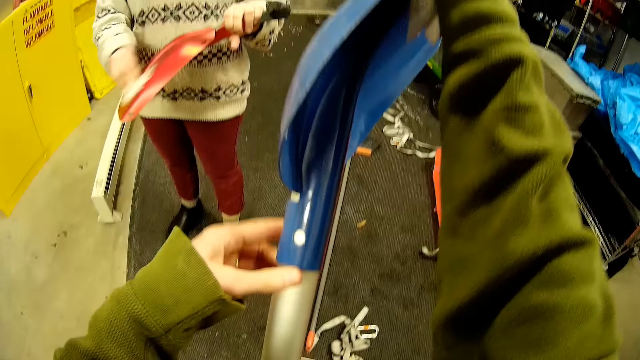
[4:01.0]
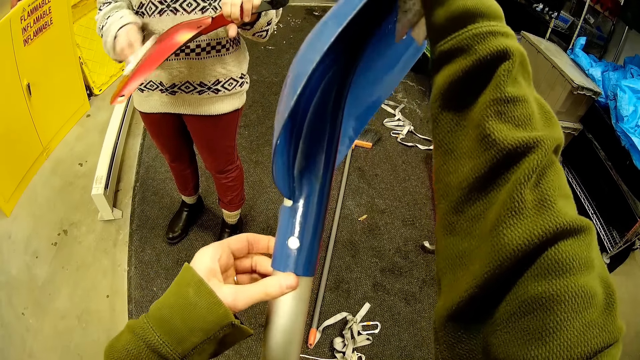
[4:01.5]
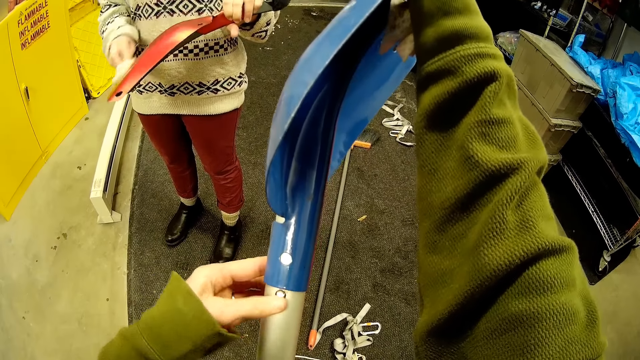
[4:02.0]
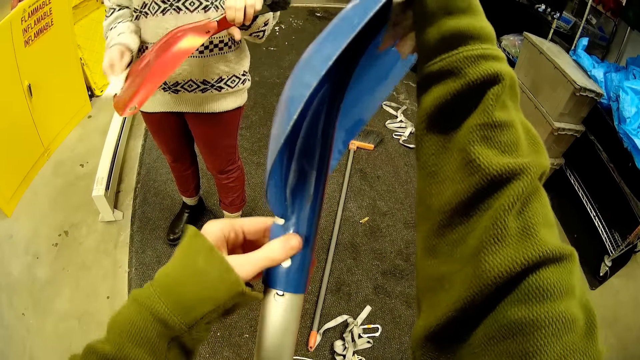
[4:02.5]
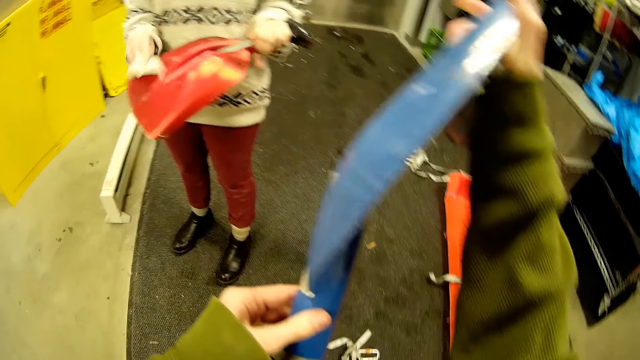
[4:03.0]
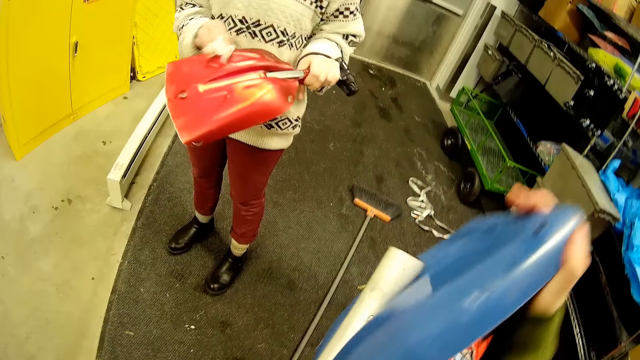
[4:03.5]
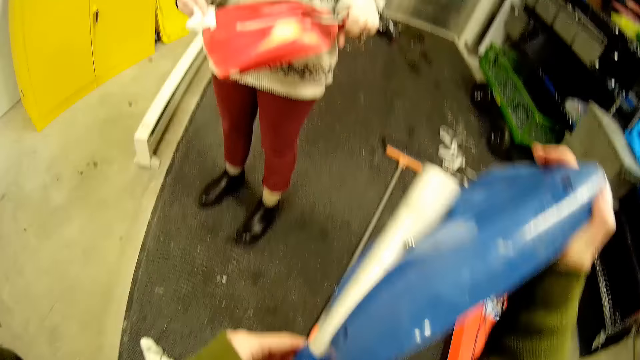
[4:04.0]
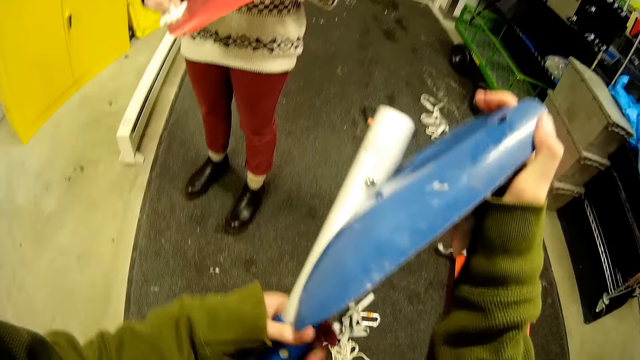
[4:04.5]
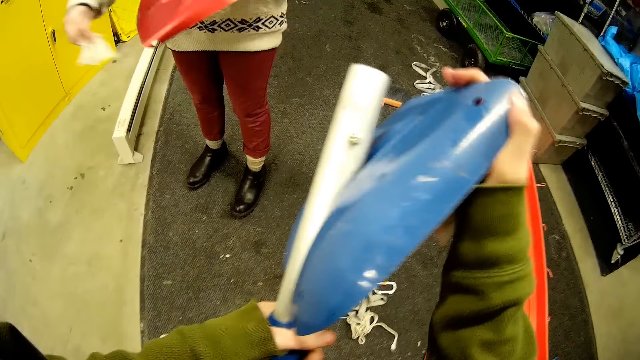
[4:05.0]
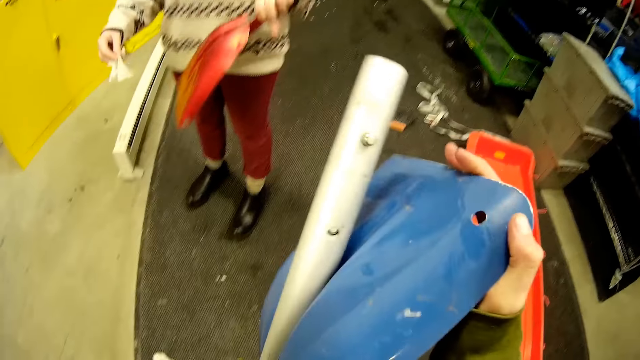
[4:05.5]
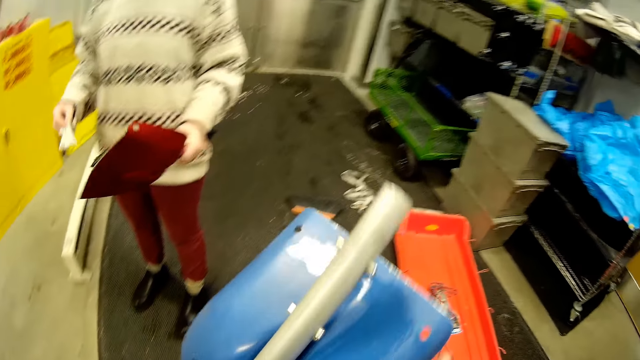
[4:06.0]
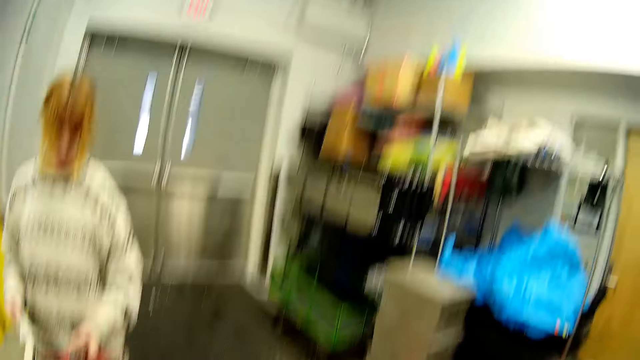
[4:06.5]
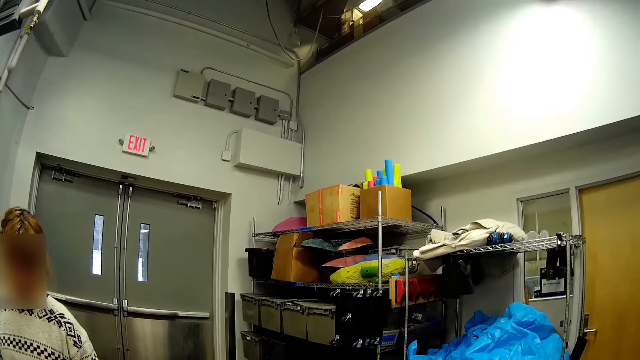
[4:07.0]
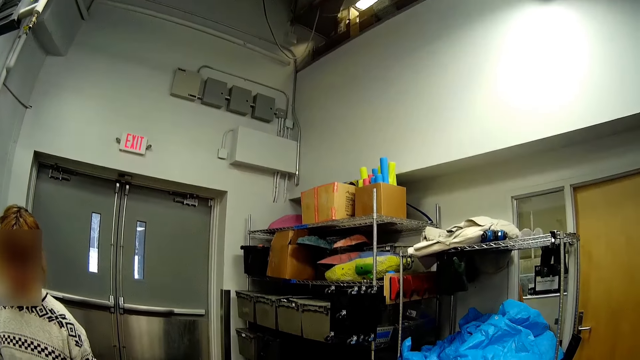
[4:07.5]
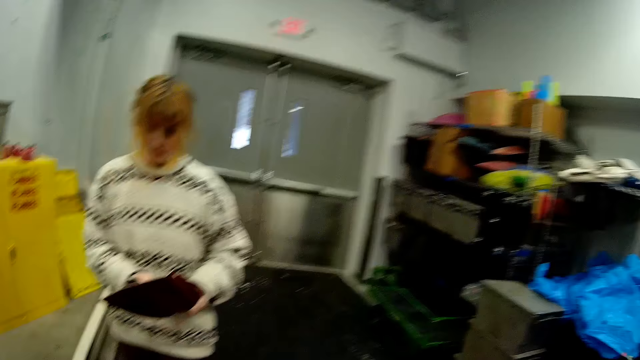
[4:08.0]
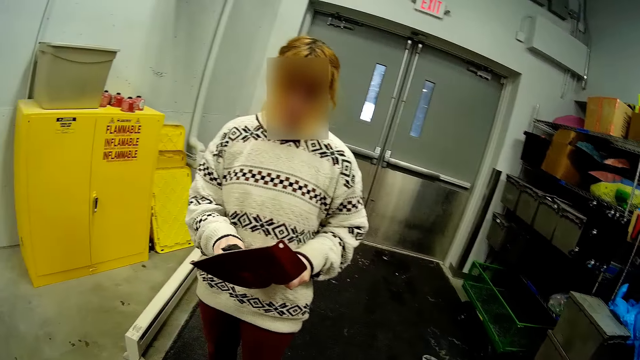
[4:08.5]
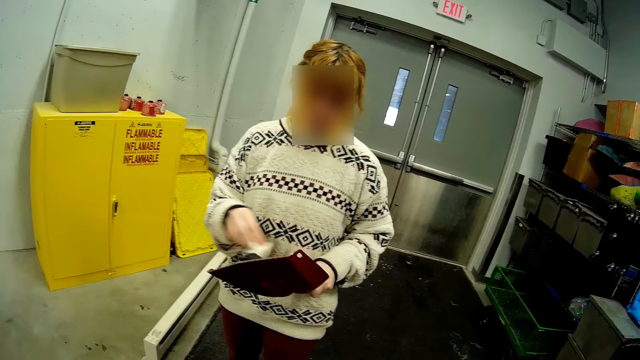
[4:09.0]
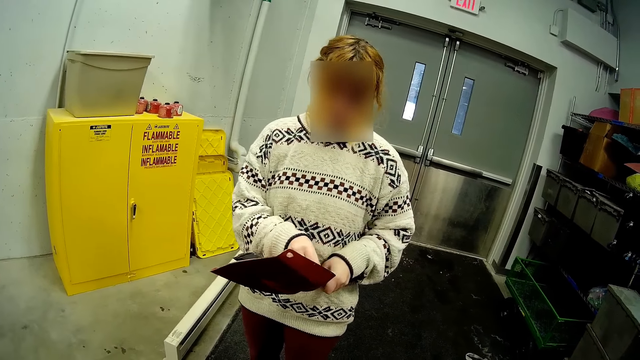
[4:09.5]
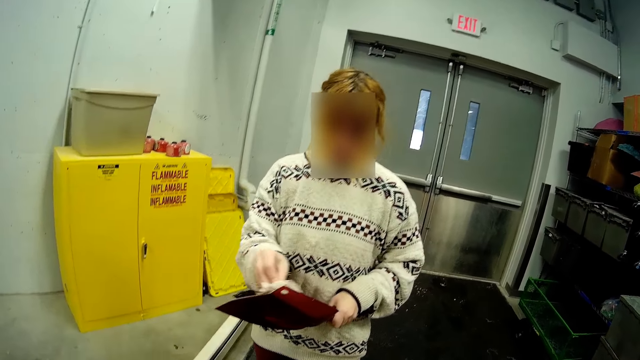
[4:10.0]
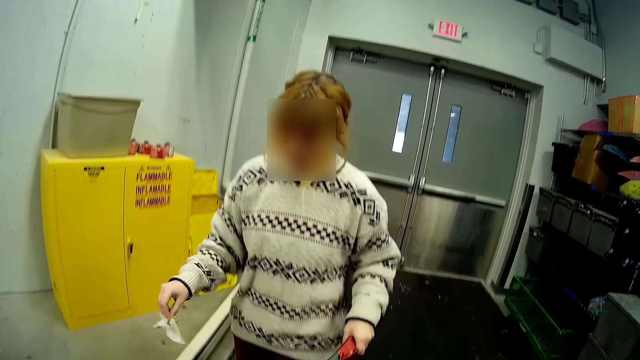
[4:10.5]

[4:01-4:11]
The camera wearer pushes the spade. A woman is wiping the shovel. The camera wearer presses the nuts on the spade handle. They look up. The woman wipes the spade with a tissue paper.

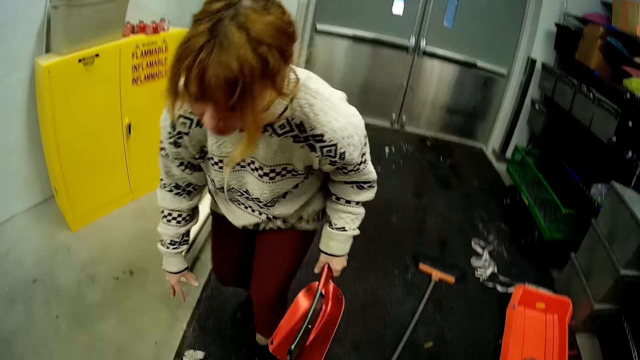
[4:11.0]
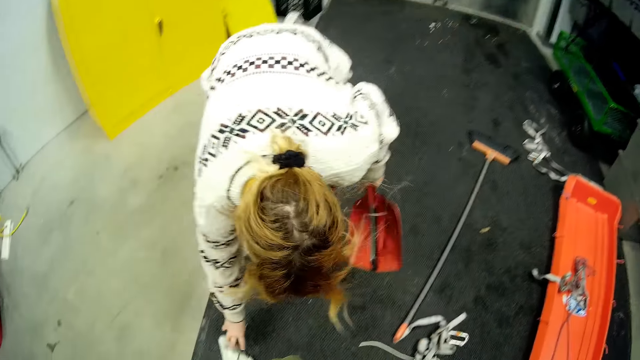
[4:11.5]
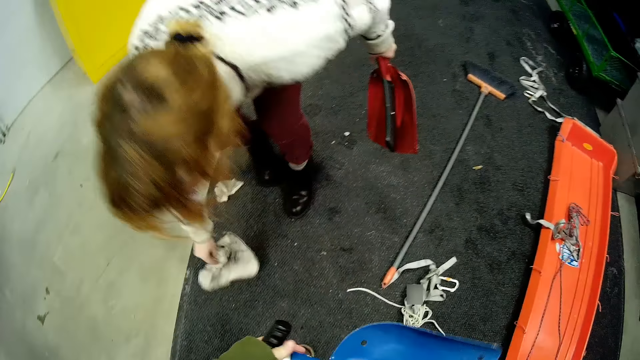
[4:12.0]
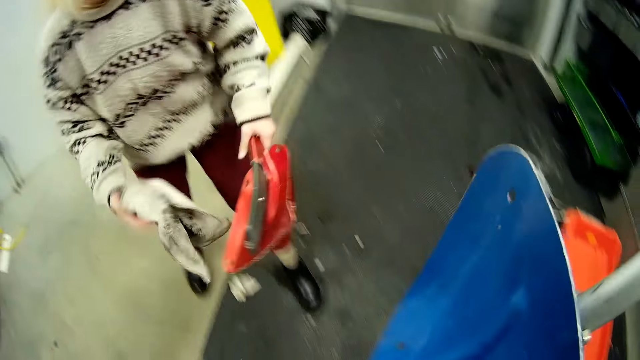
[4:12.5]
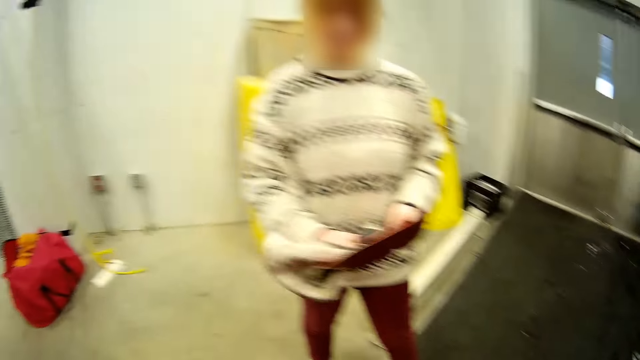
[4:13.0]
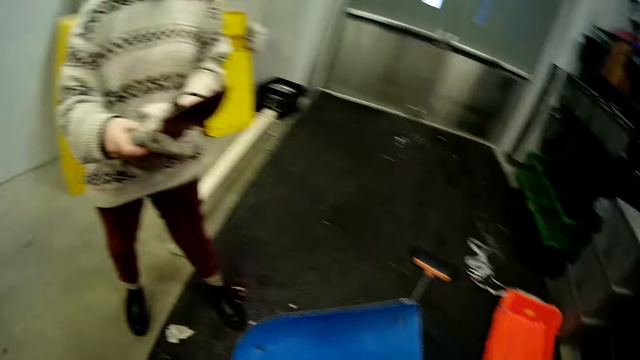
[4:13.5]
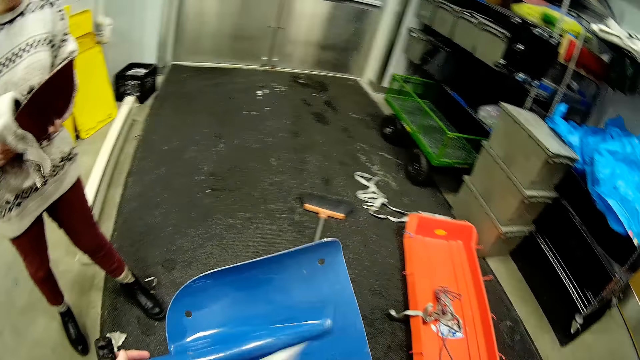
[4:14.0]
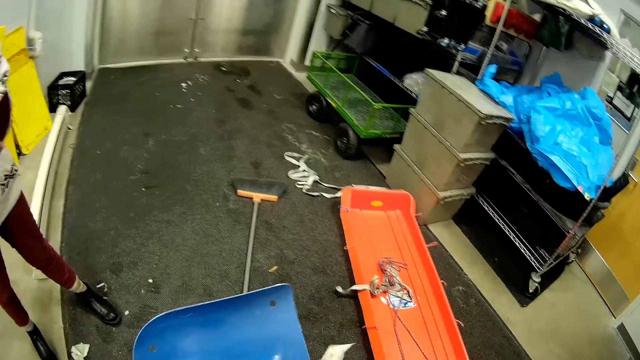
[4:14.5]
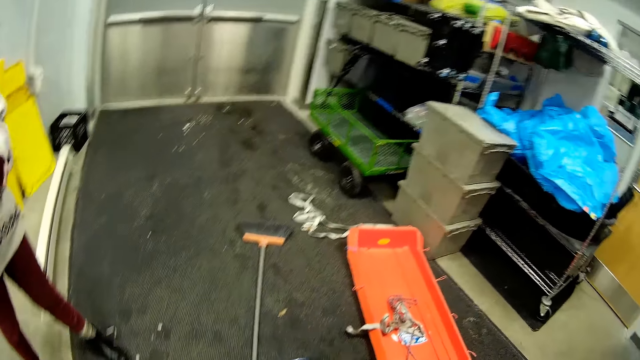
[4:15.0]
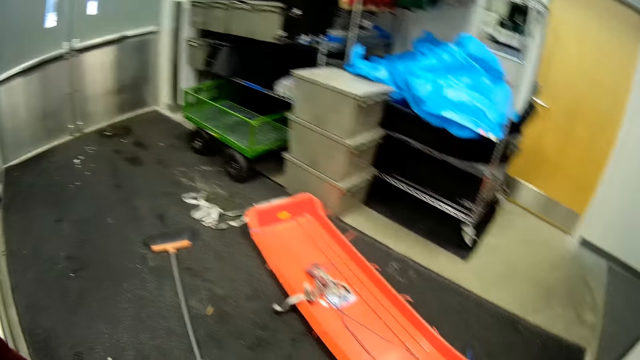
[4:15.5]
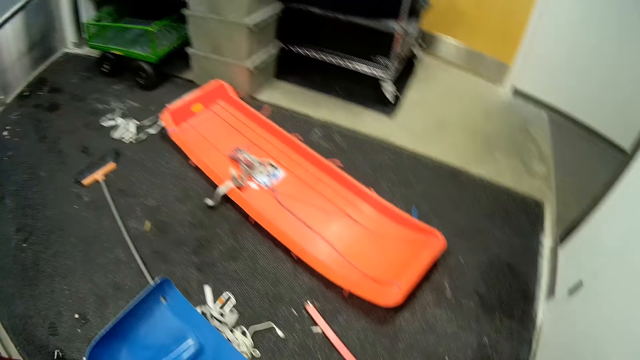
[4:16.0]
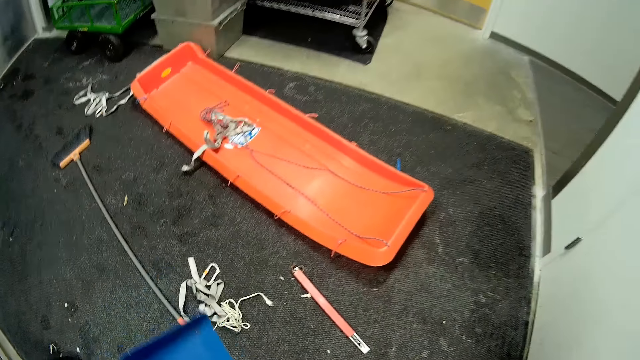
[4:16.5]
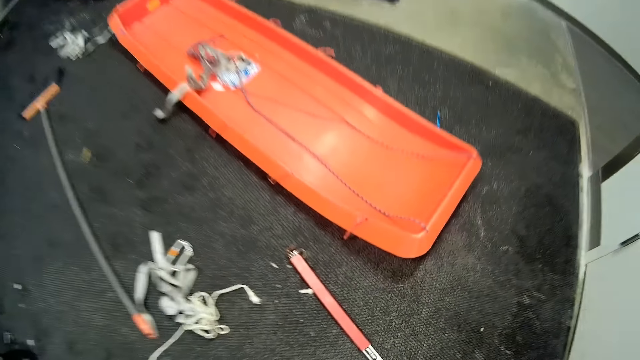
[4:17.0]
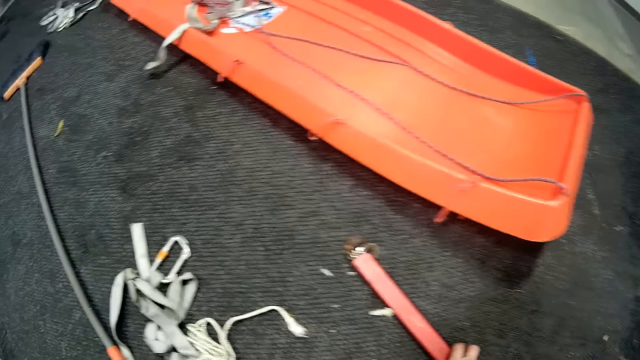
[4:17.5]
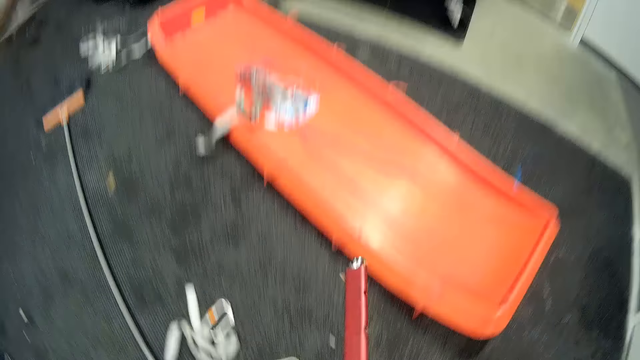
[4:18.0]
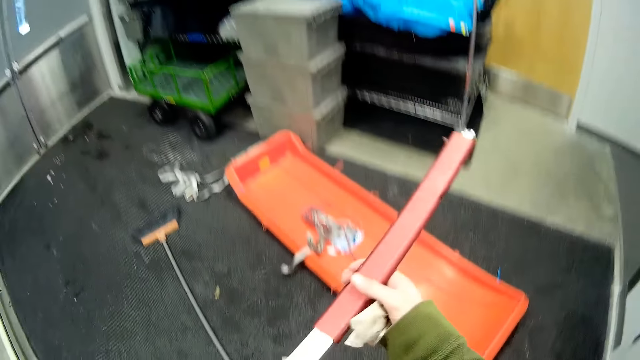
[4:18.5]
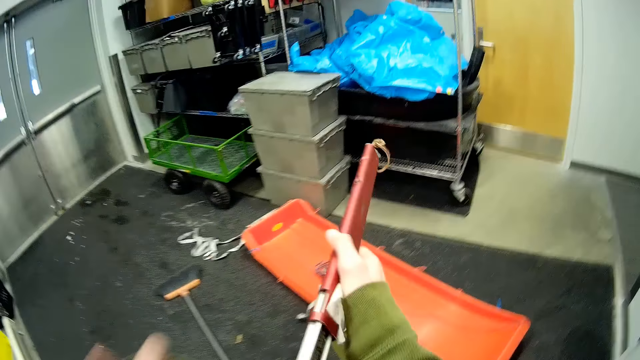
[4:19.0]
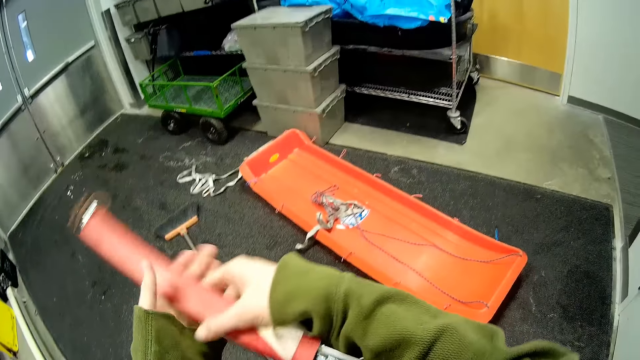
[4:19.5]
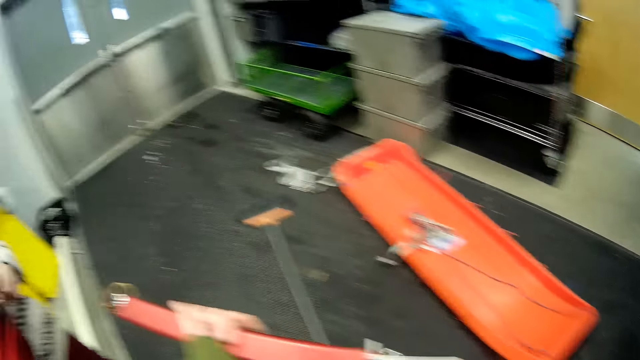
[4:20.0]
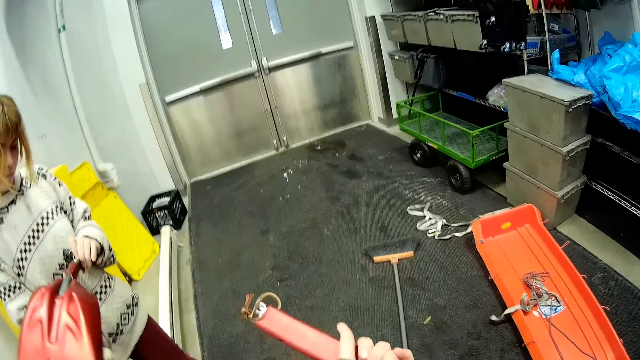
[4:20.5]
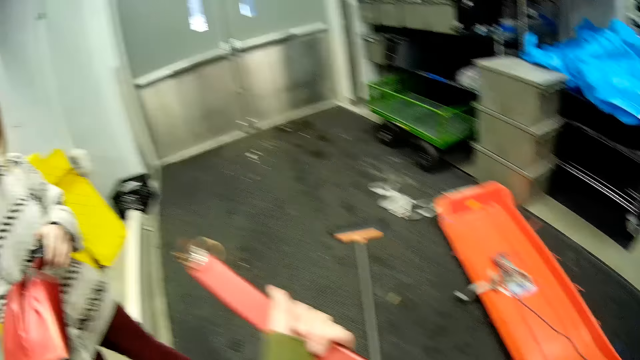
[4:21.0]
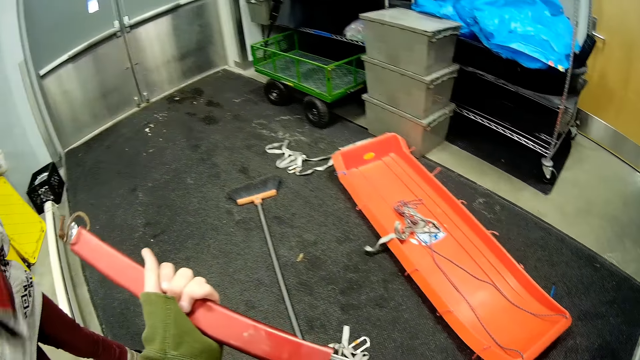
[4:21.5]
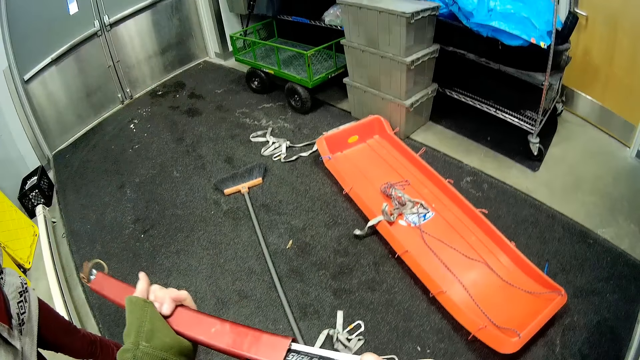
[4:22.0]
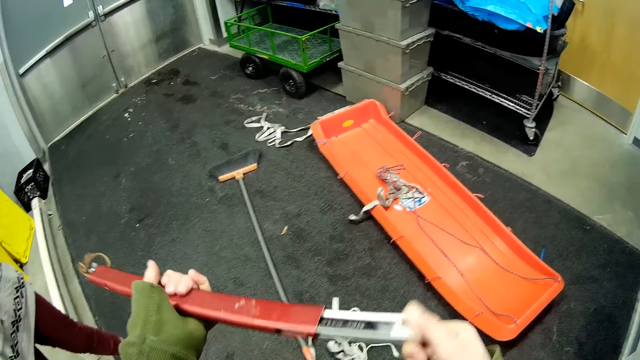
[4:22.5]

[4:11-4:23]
A woman drops the tissue paper. The woman picks a towel on the floor and wipes the spade with the towel. The camera wearer wipes the spade with a tissue paper. They pick something. They look at something.
